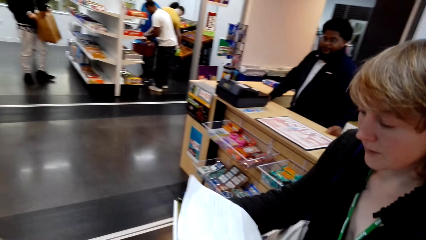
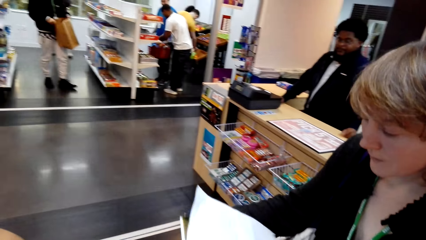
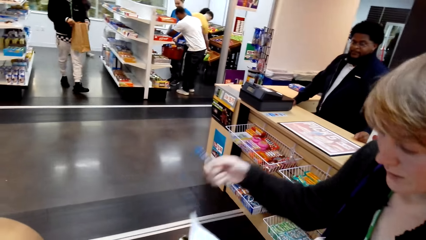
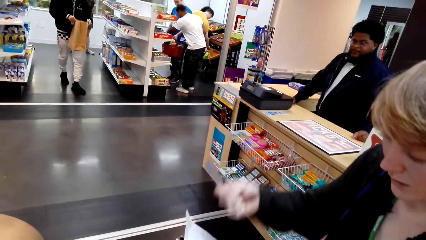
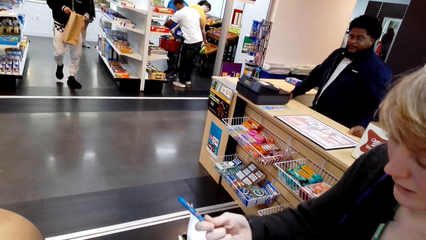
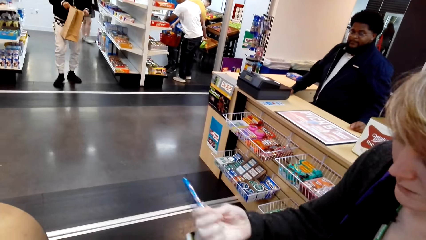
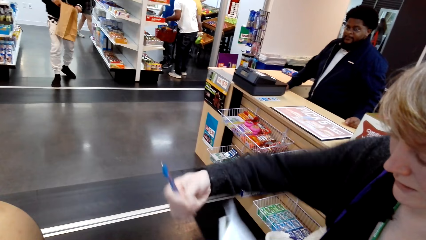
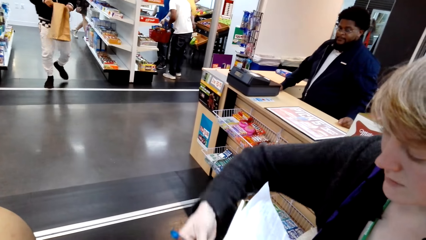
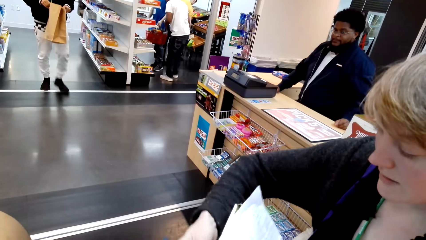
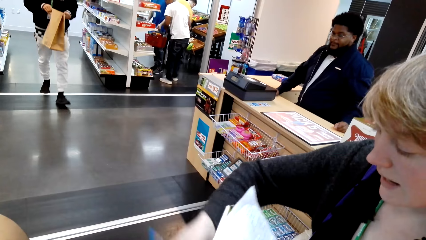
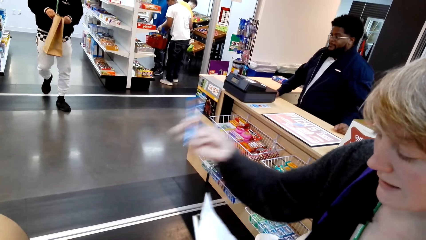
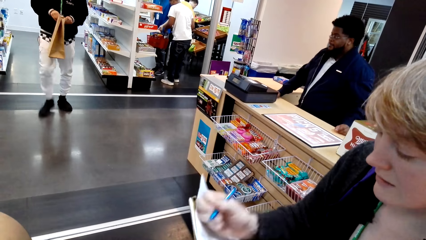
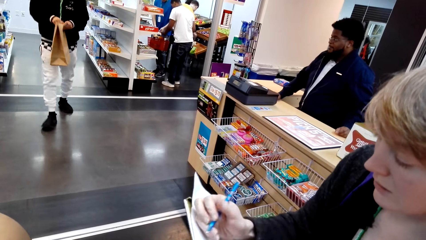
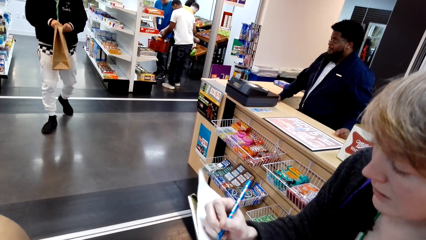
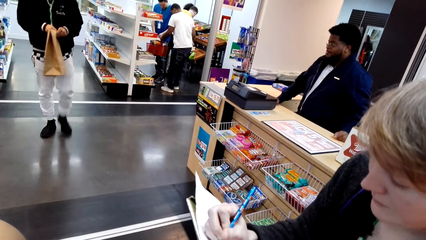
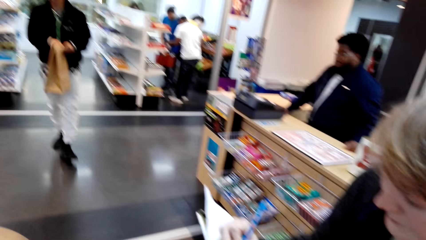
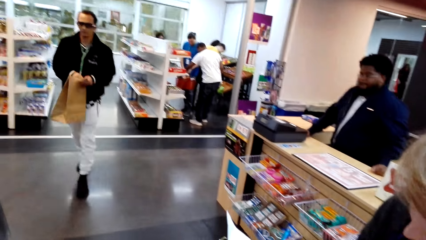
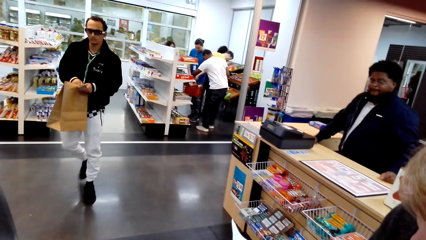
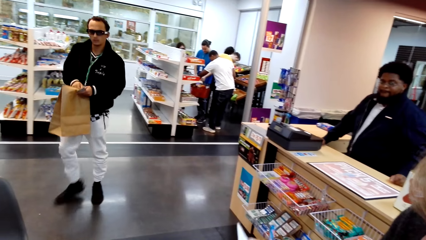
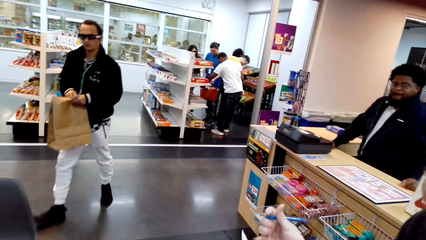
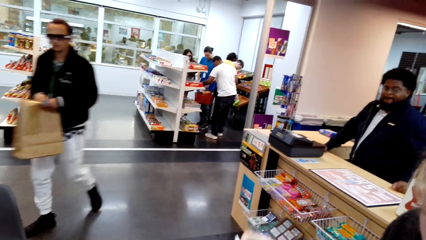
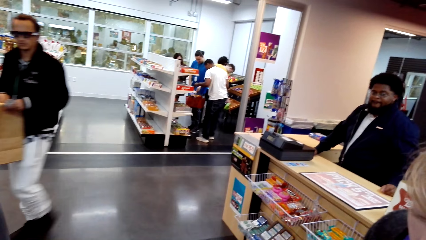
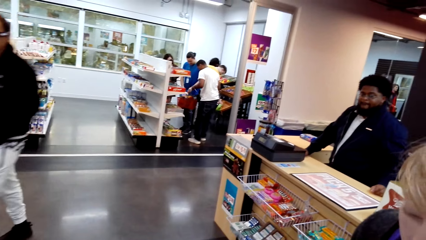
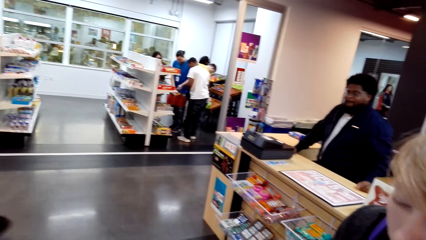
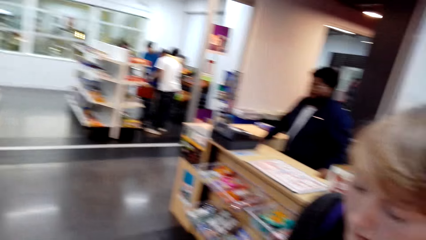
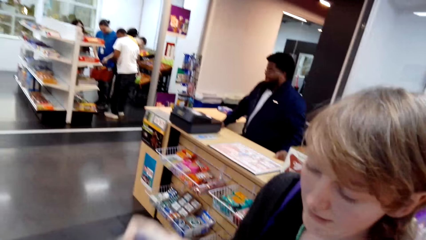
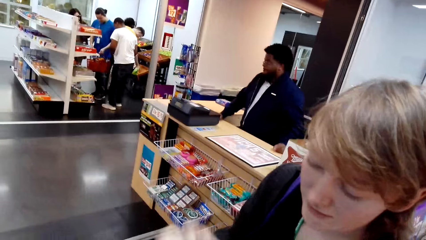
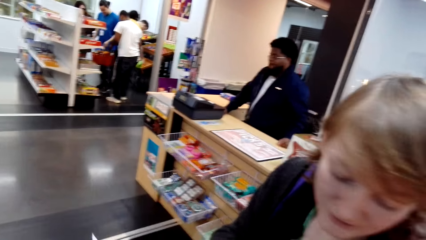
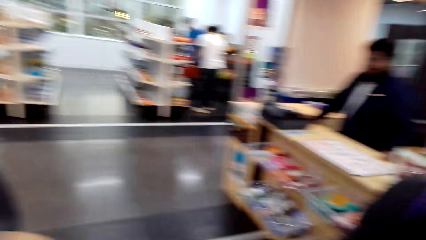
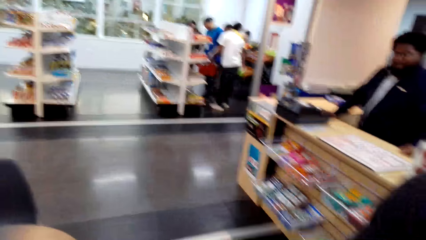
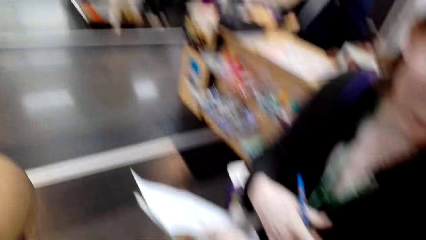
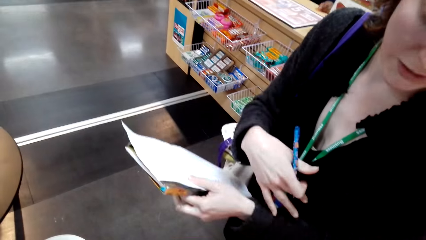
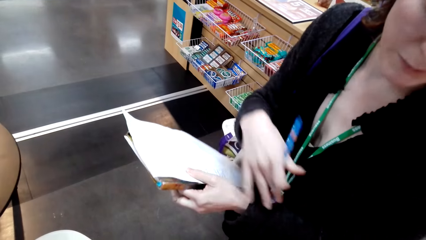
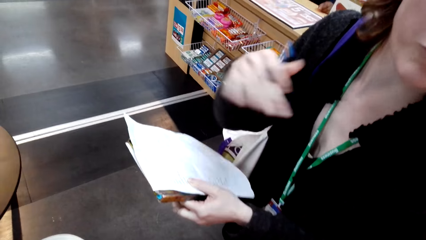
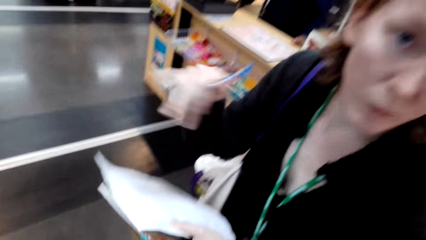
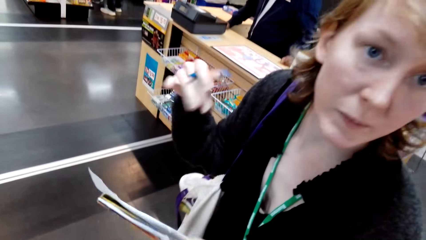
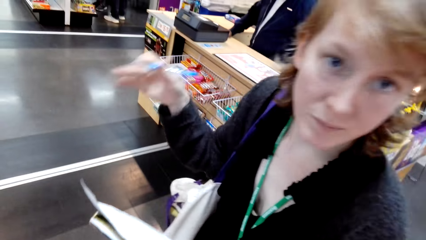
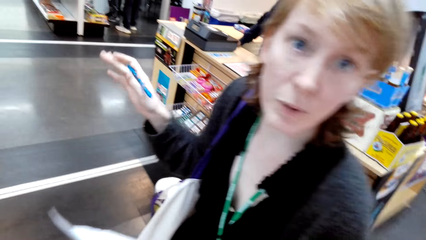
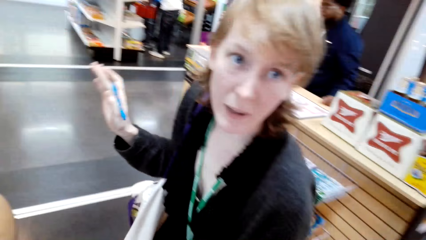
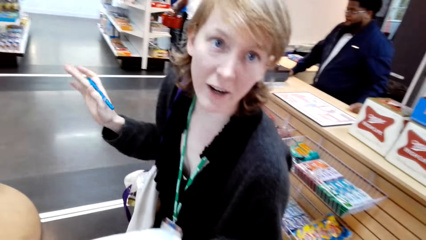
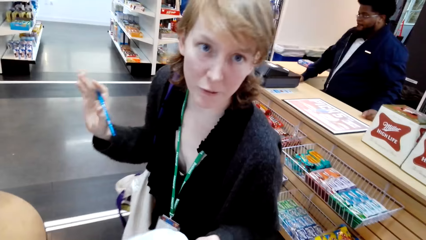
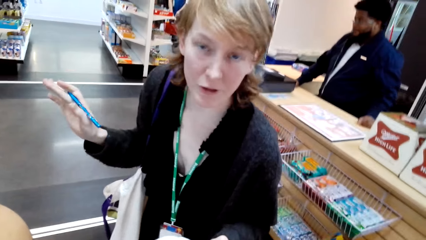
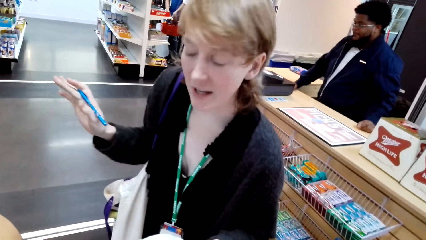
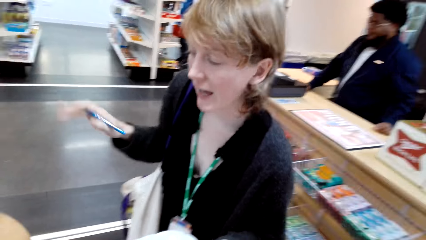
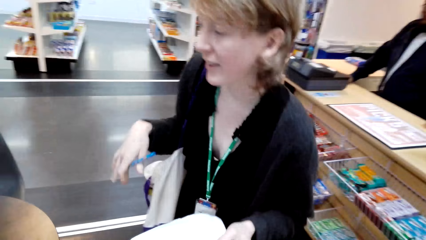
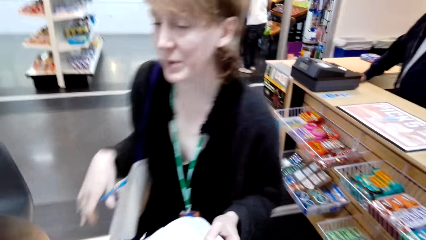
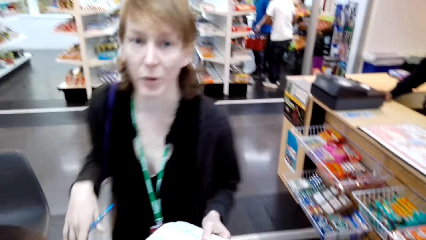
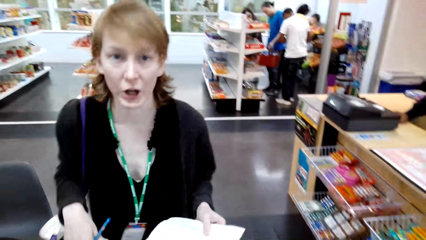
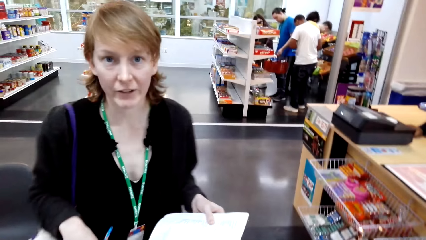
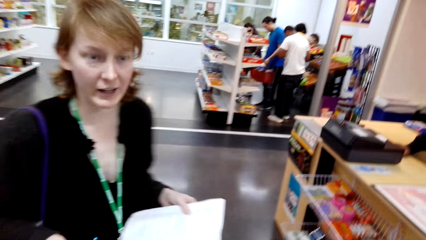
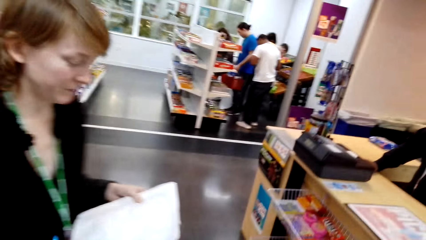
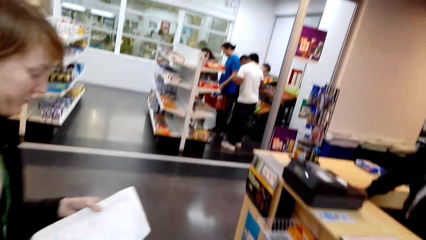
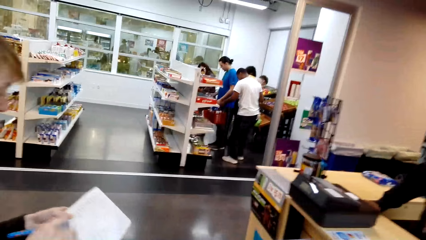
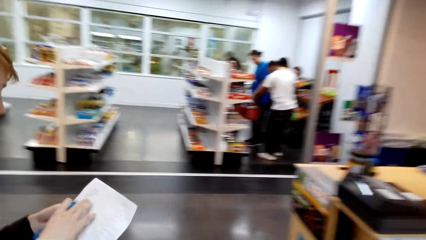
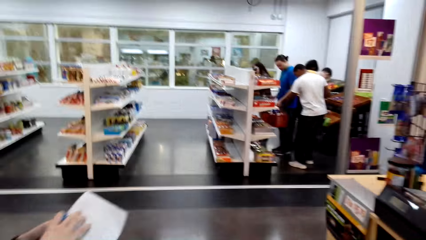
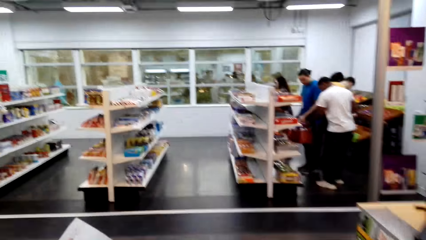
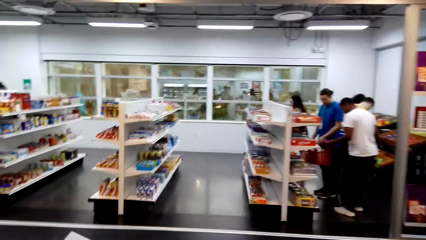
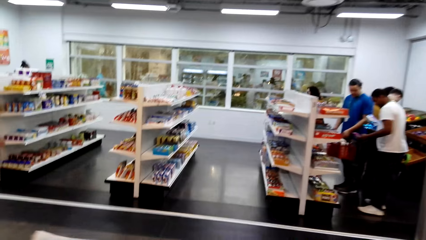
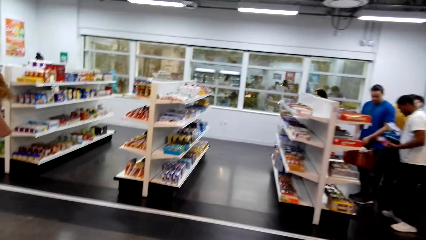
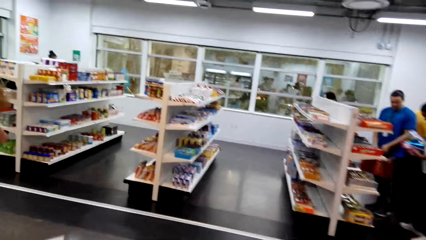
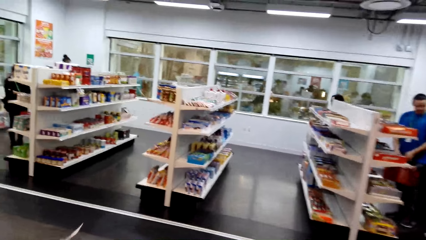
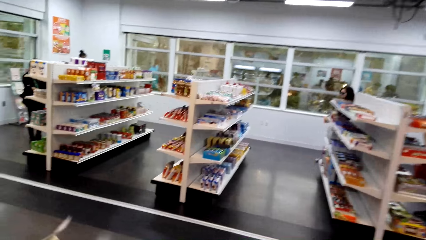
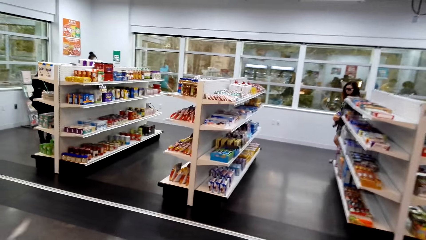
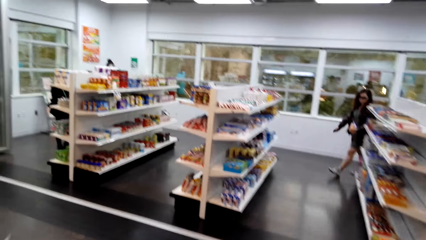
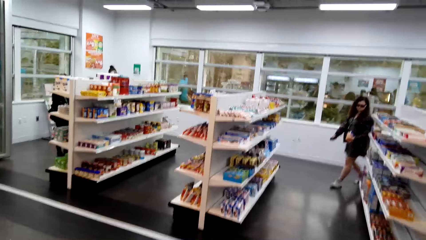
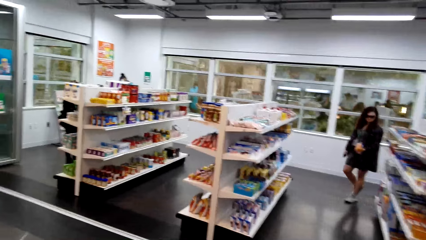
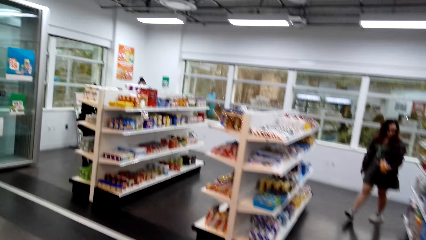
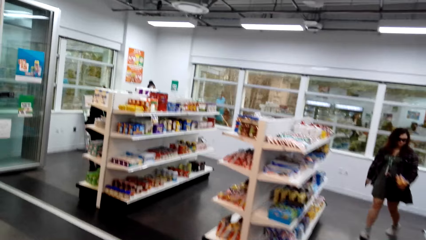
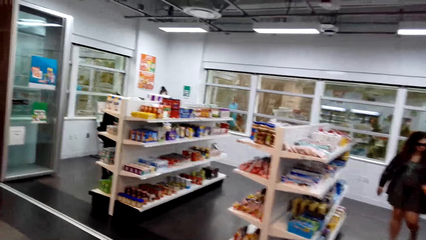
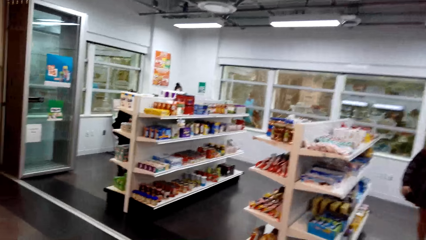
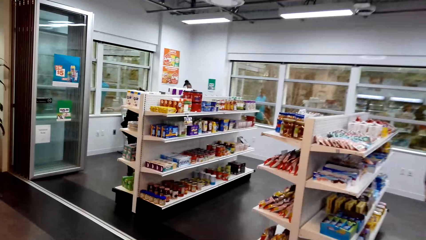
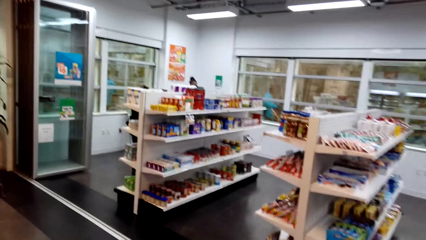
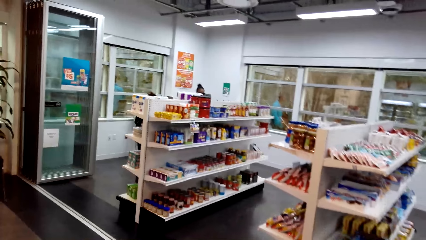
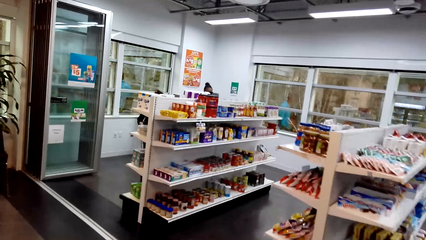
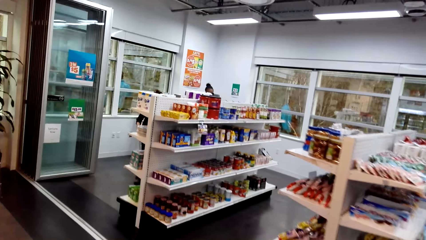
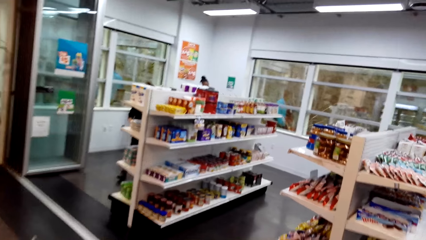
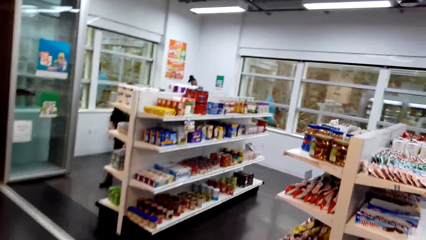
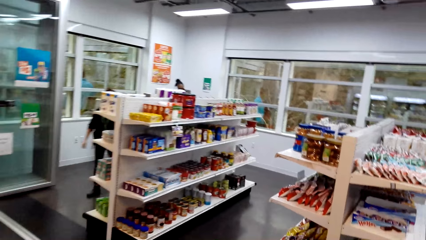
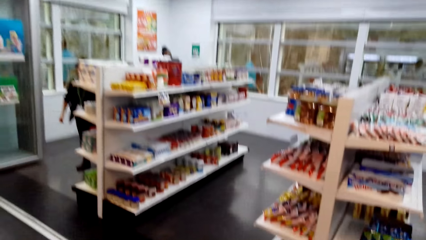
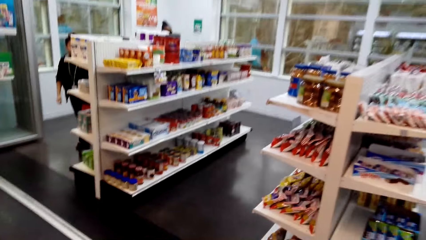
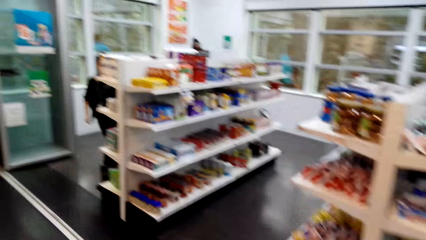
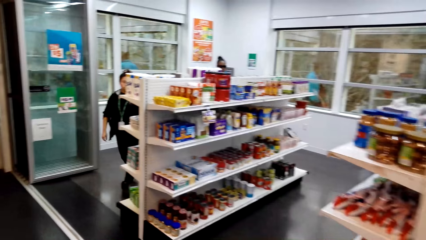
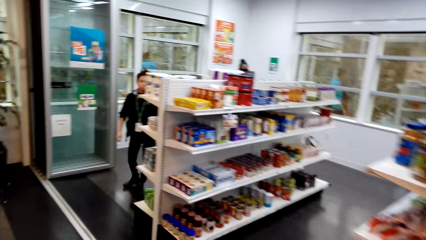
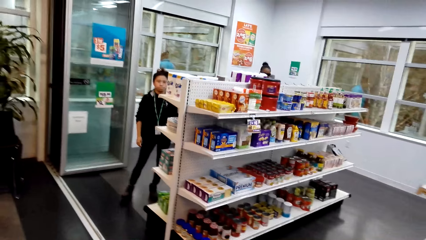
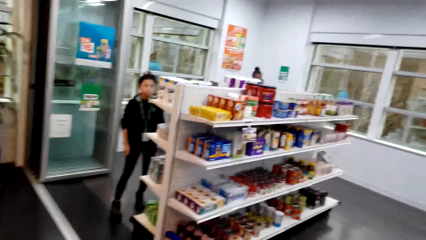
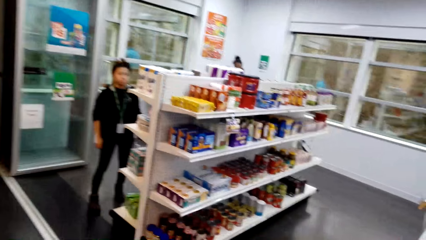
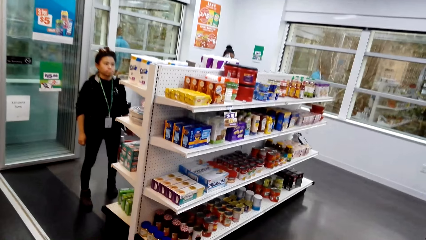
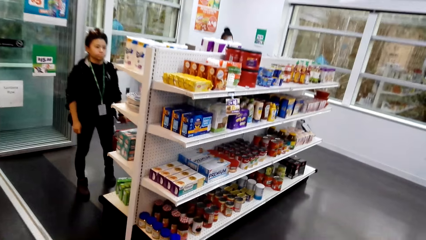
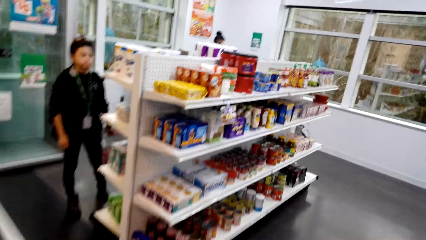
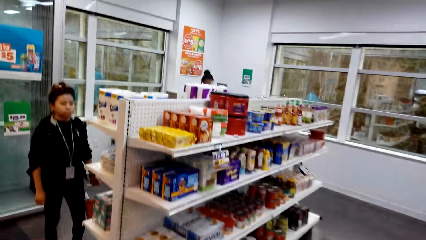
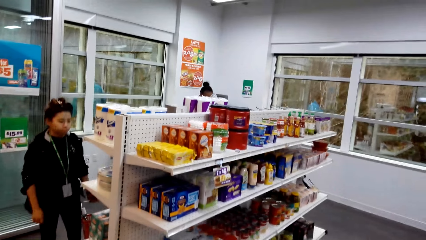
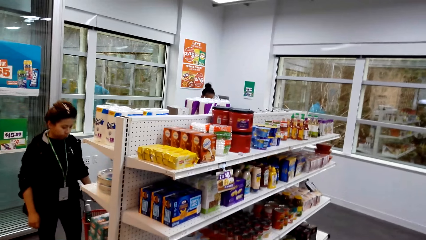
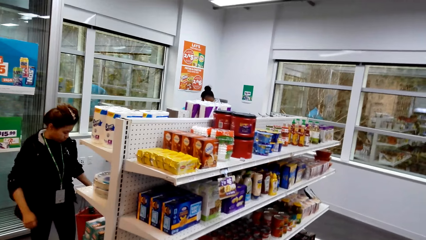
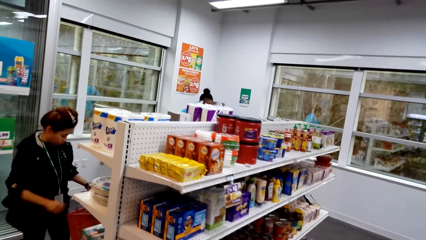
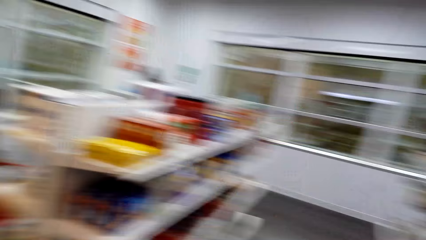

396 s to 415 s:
The camera wearer talks with a lady. The lady picks up a book from the bag. The camera wearer looks around. The lady holds the paper. The lady holds the paper again. The lady talks with the camera wearer. The lady talks with the camera wearer again, writes on the paper, and holds the pen. The camera wearer looks around. The lady talks with the camera wearer. The camera wearer looks around. They look around again. The lady talks with the camera wearer. The camera wearer looks around and walks around. The lady talks with the camera wearer.
